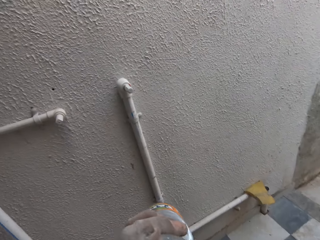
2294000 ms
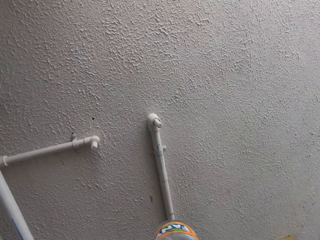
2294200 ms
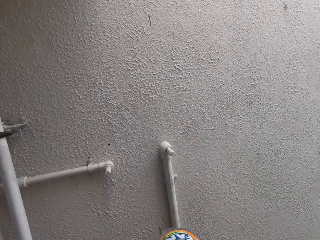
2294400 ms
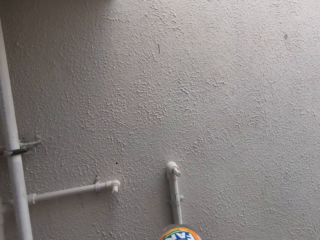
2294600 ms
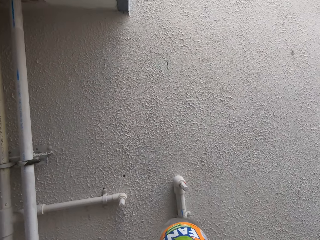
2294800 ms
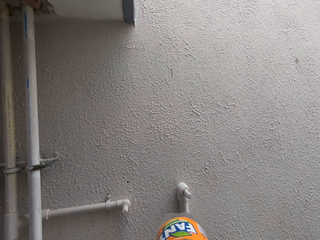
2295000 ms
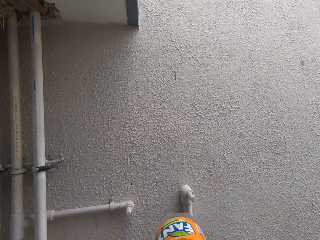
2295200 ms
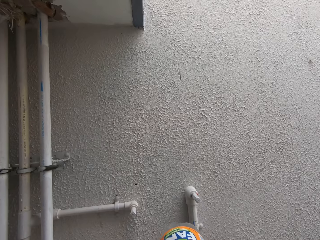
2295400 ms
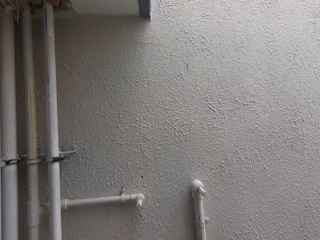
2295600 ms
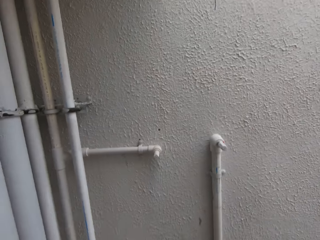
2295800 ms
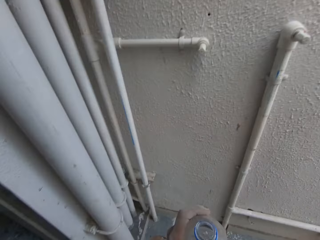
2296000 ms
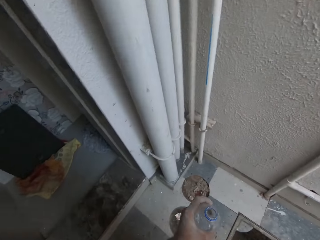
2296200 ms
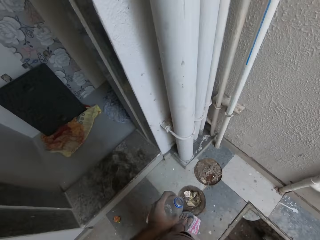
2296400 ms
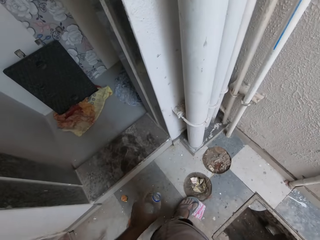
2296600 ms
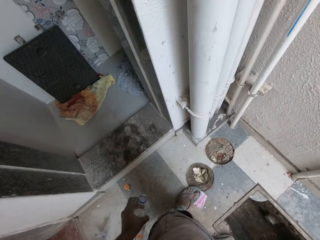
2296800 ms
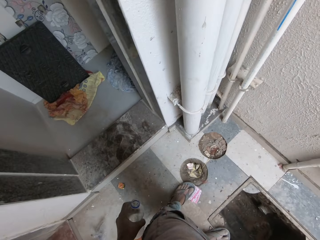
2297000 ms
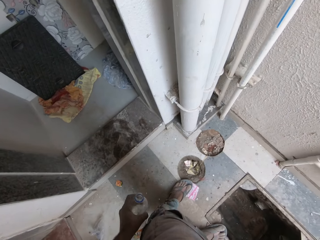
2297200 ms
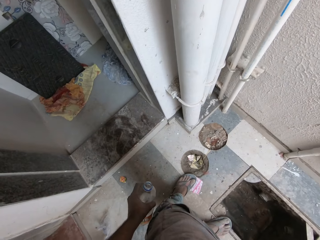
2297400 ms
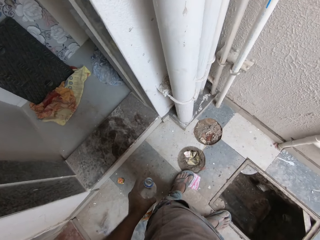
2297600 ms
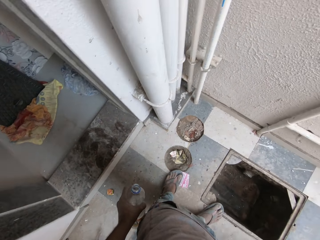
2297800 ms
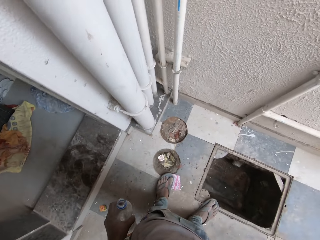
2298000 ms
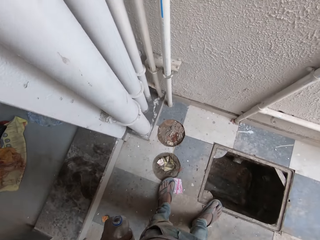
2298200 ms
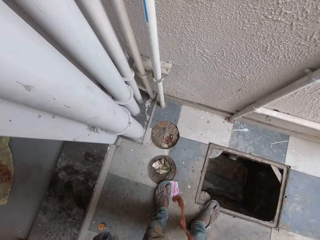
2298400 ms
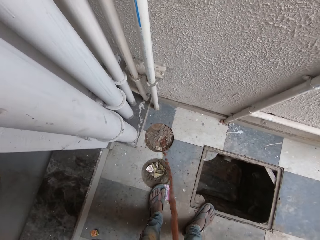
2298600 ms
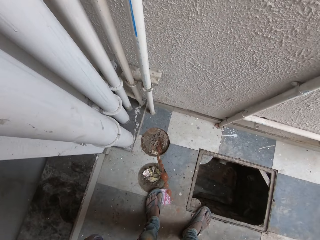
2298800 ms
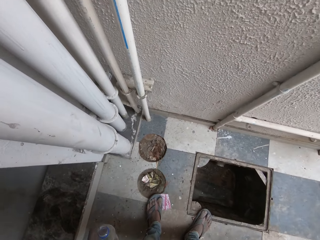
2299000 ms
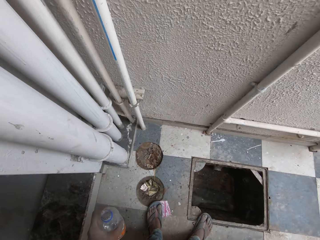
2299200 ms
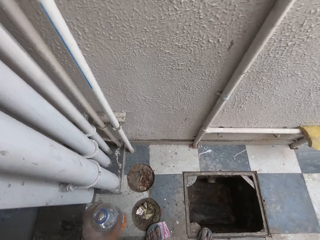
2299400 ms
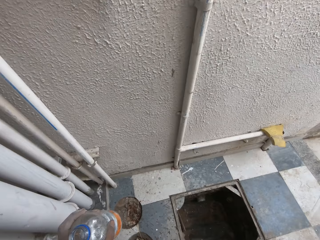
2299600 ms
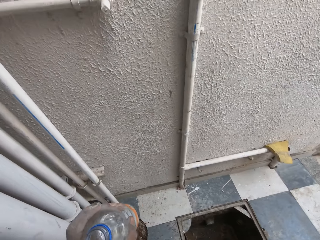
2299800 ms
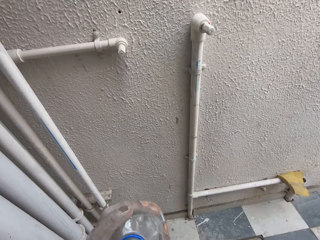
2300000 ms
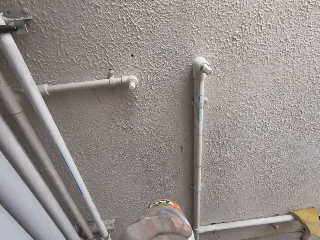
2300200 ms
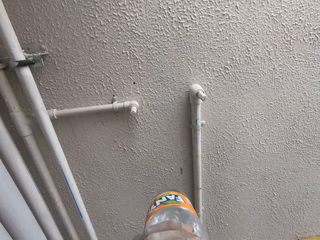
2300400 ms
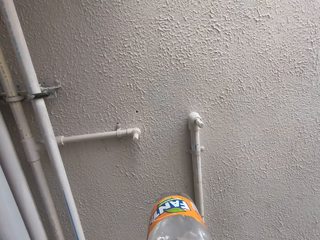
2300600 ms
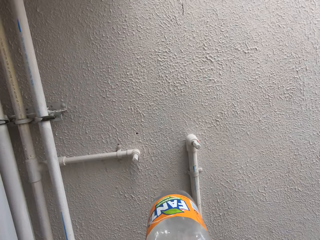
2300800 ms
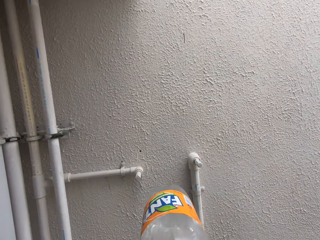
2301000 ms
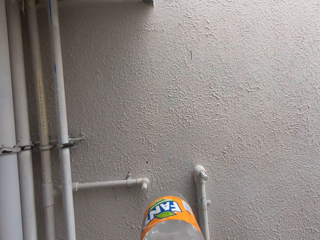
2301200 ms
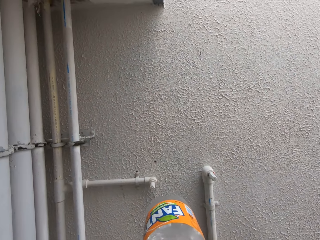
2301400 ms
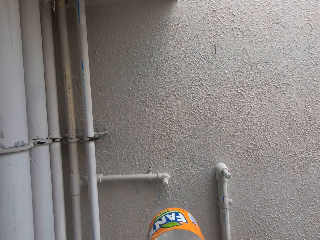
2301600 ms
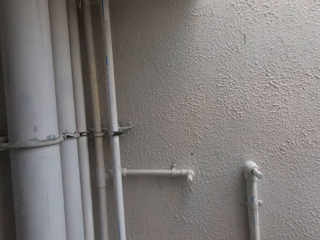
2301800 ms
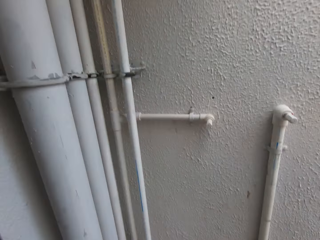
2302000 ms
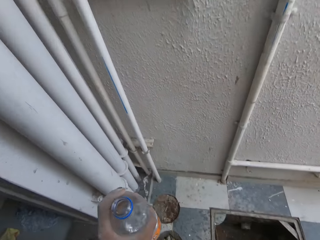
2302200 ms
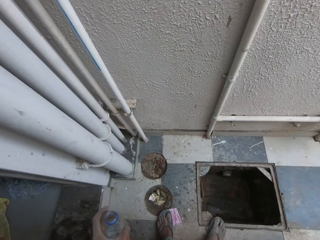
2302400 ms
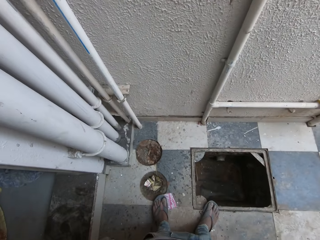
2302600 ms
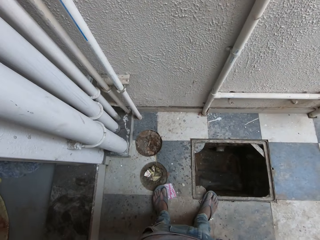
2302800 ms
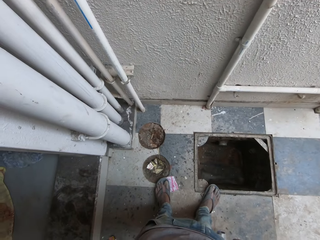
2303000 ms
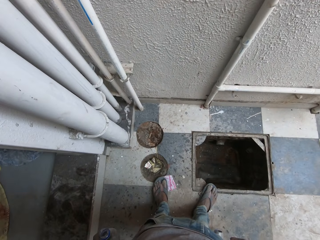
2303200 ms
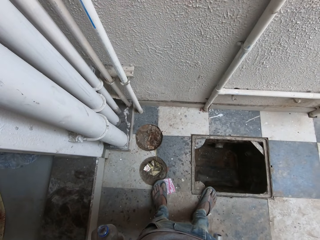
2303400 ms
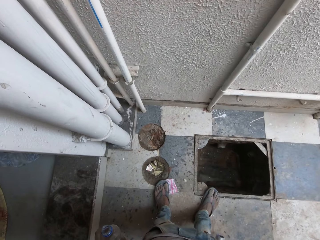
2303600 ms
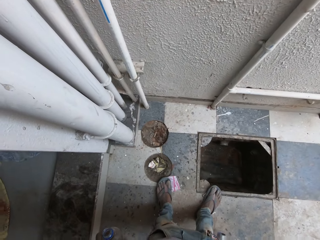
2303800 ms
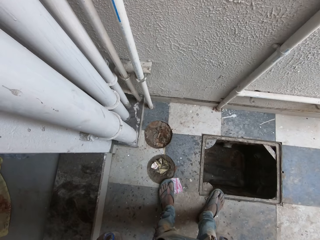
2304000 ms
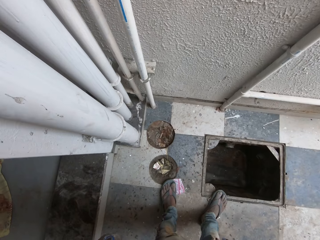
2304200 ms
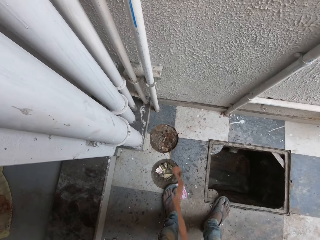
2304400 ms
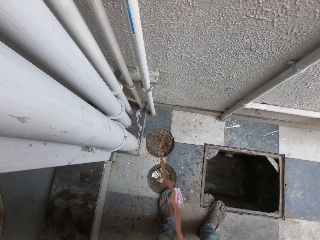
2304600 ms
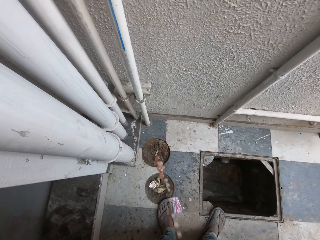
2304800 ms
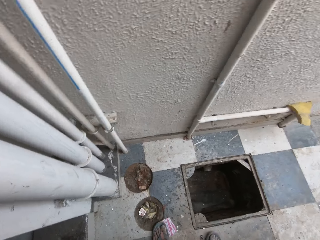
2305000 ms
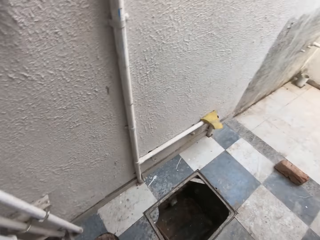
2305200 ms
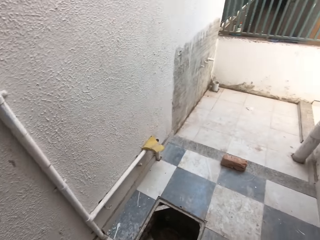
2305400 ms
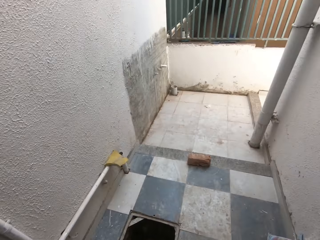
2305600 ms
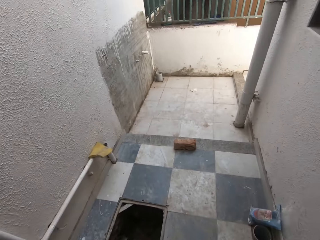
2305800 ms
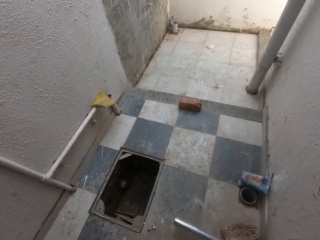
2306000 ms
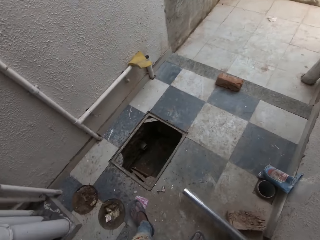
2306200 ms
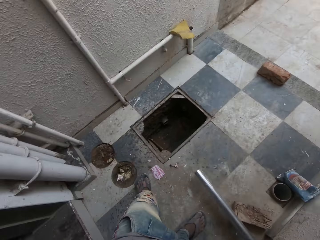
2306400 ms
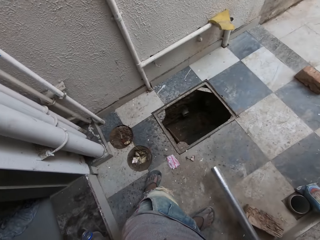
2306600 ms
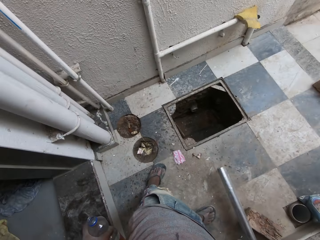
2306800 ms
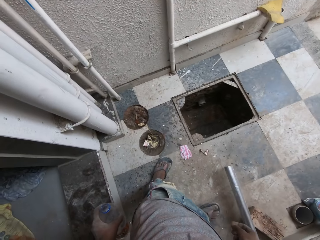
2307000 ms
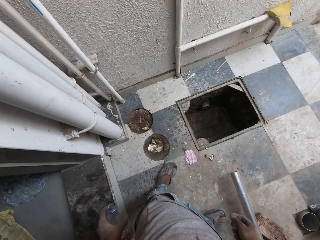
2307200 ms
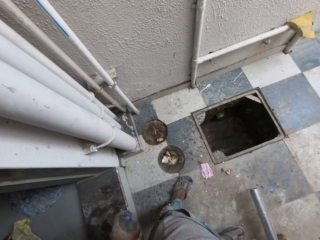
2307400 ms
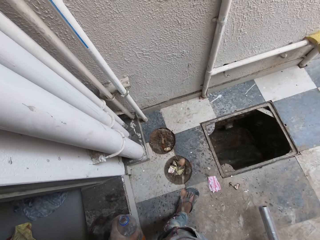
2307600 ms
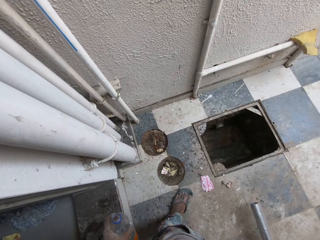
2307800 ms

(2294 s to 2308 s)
The camera wearer drinks water. They spit out the liquid. They drink water. They rinse their mouth. They spit out the liquid.

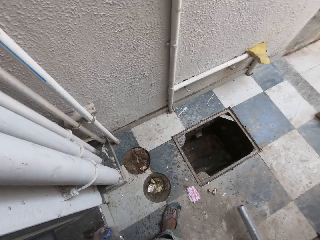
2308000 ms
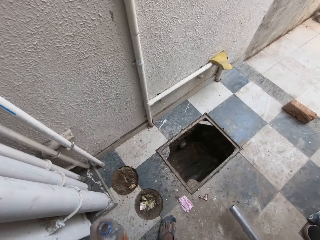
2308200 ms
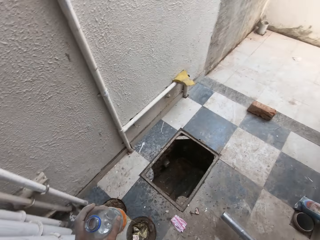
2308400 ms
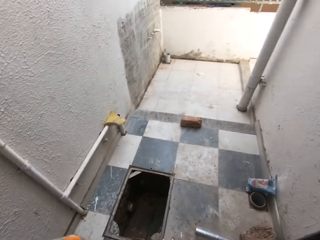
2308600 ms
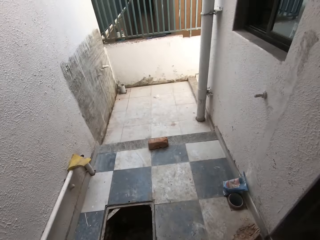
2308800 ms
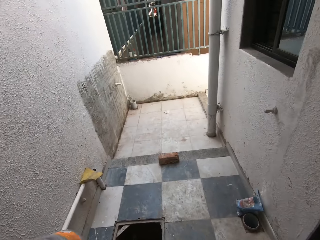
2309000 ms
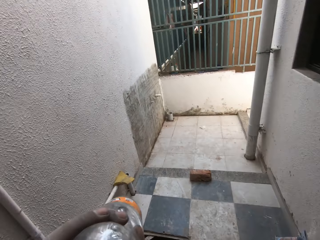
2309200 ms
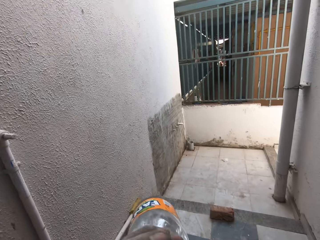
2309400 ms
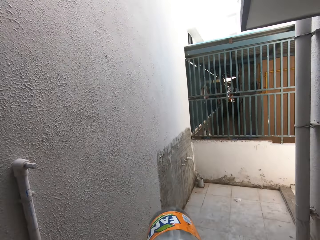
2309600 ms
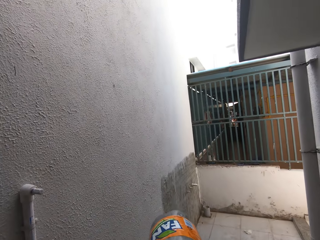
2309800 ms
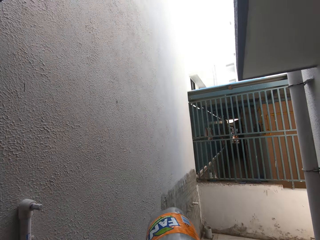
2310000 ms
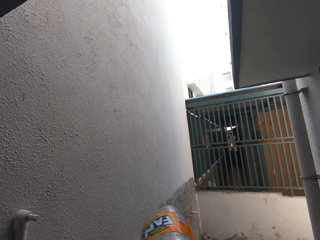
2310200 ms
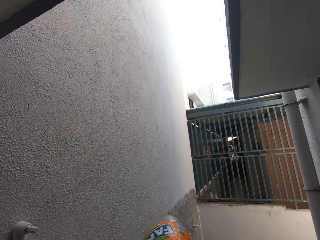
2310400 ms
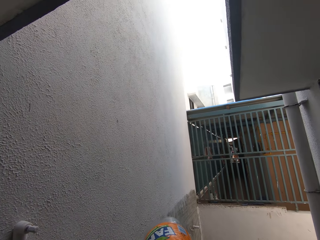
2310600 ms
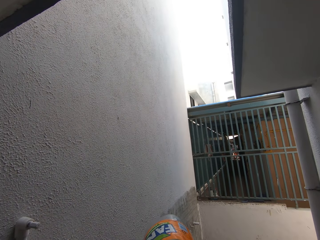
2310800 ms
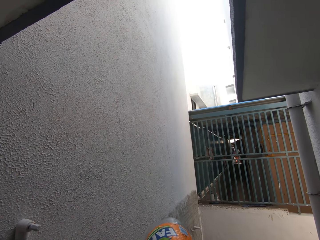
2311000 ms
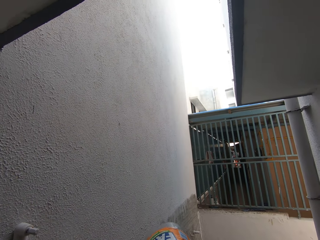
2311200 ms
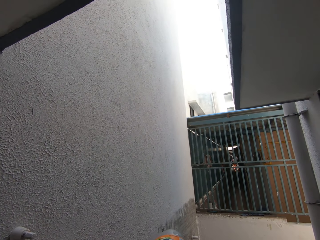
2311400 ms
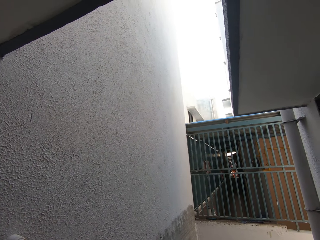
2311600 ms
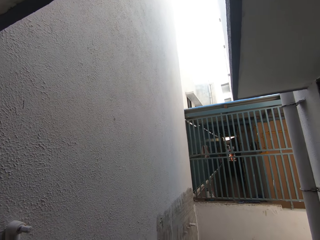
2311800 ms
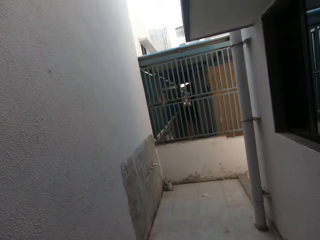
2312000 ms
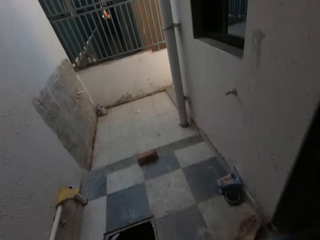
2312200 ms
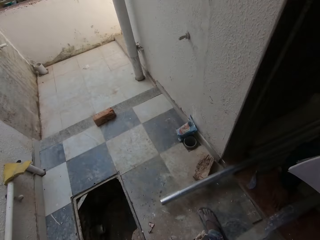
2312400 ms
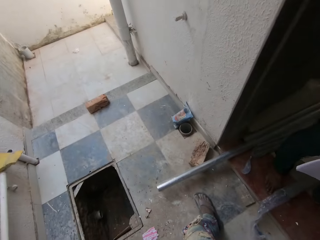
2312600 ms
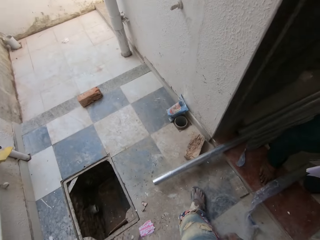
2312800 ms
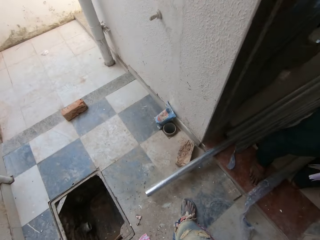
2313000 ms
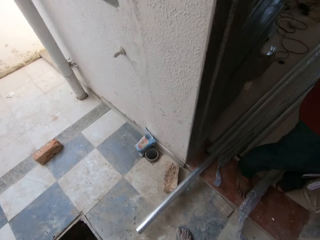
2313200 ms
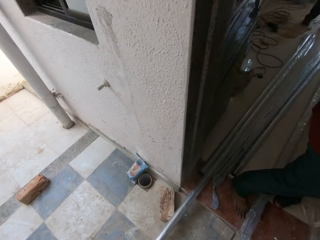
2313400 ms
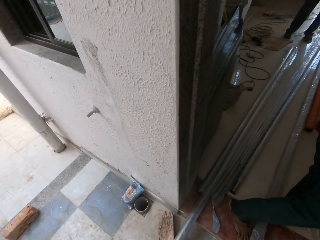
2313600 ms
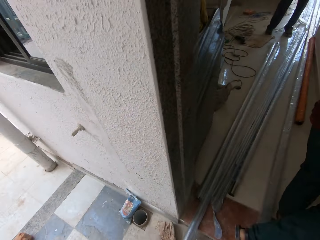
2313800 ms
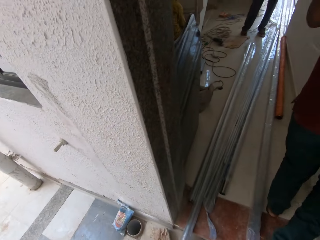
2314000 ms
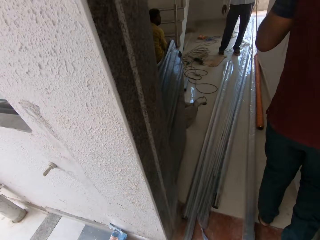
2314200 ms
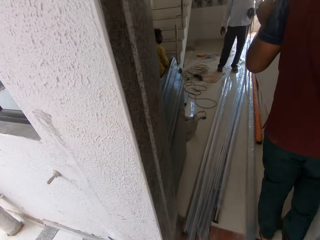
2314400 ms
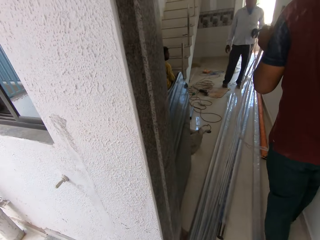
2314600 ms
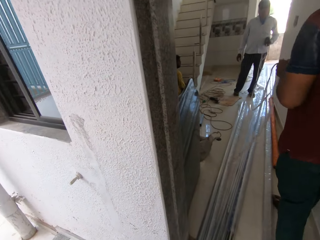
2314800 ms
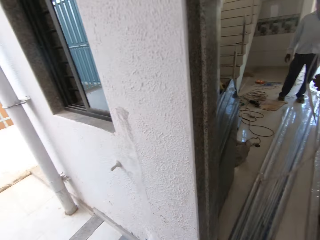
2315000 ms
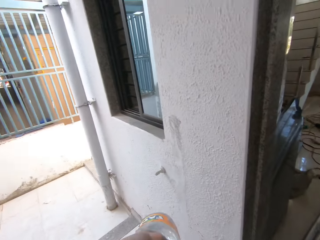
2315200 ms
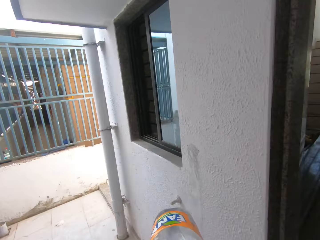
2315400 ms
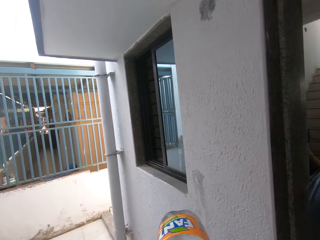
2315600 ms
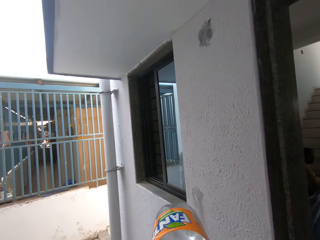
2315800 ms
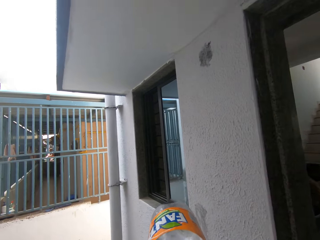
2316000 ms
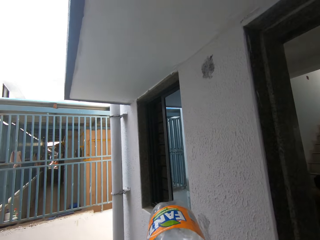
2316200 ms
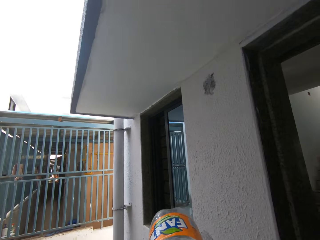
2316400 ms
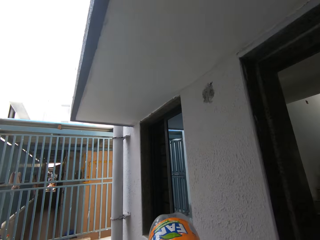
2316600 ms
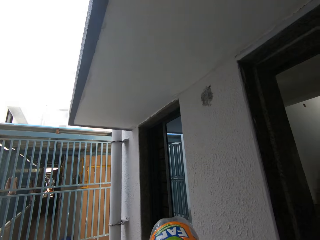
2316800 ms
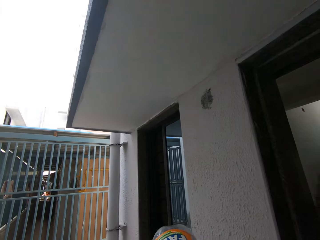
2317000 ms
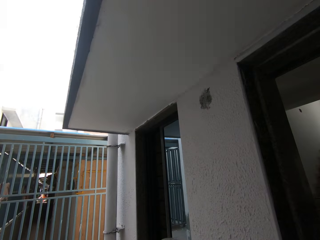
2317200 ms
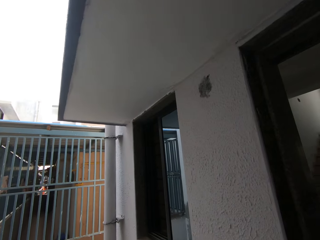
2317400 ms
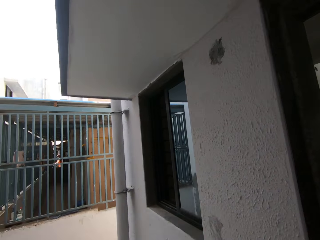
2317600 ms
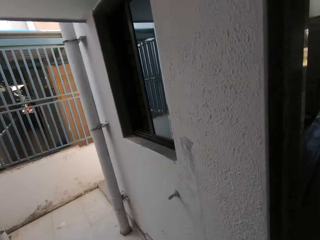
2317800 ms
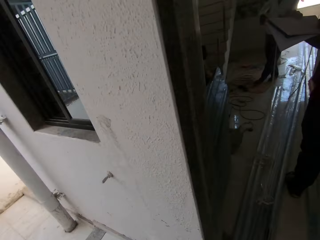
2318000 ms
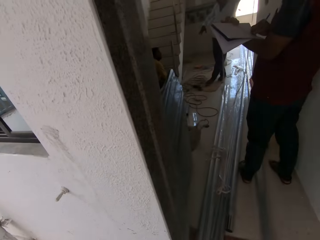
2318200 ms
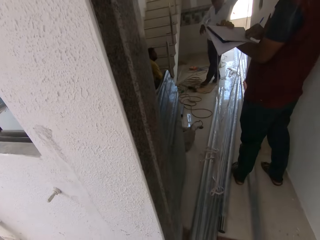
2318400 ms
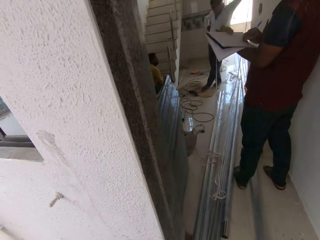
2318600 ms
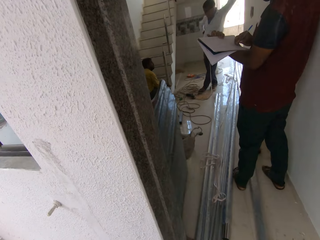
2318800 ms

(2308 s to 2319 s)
The camera wearer drinks water. They look around. They drink water.
